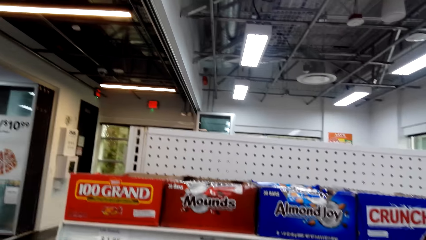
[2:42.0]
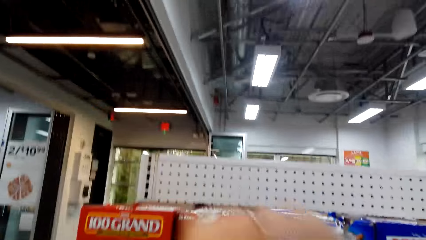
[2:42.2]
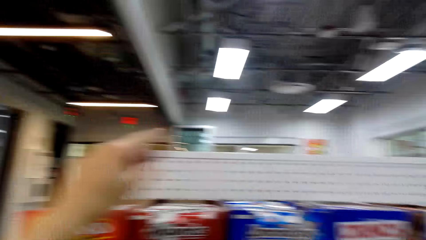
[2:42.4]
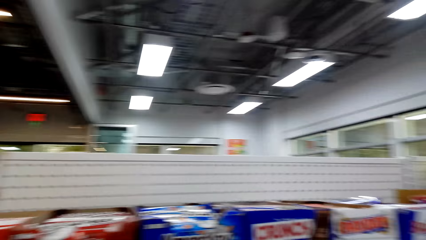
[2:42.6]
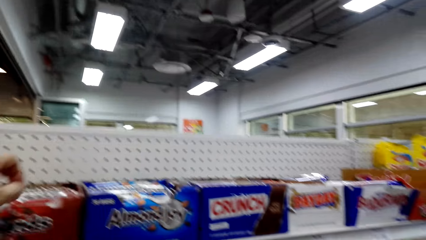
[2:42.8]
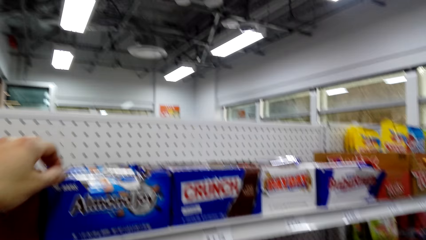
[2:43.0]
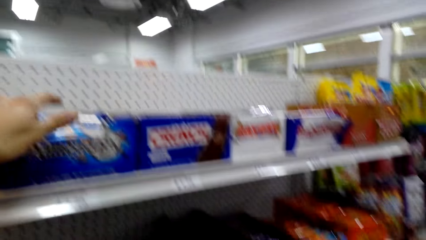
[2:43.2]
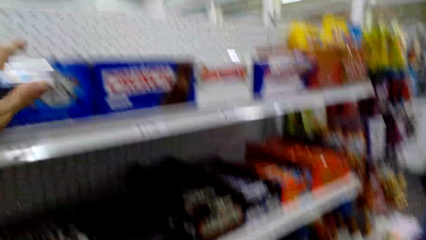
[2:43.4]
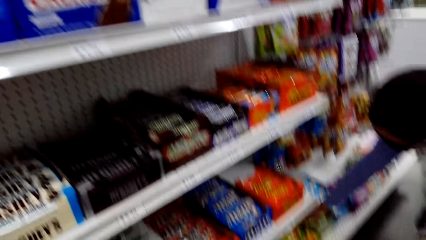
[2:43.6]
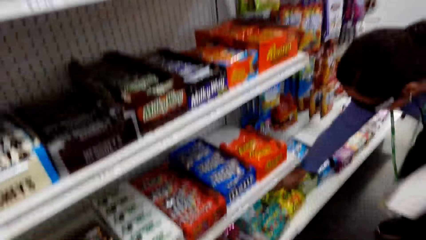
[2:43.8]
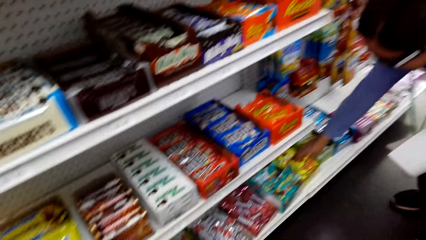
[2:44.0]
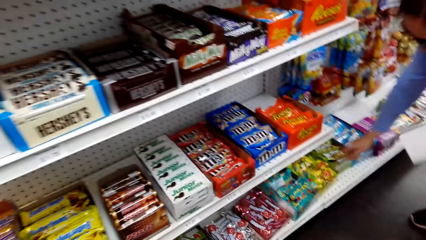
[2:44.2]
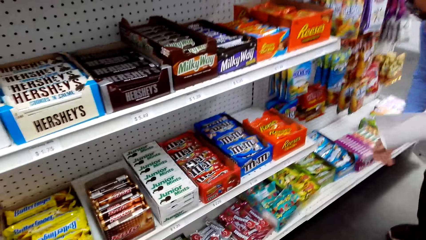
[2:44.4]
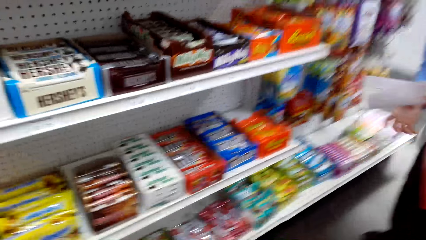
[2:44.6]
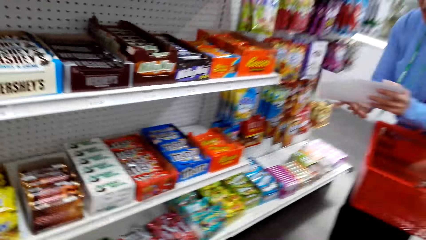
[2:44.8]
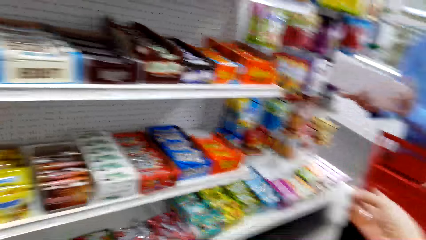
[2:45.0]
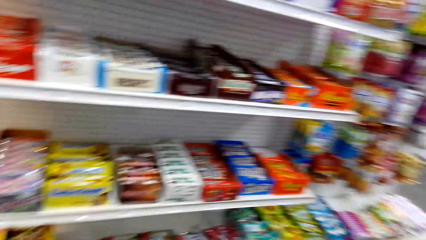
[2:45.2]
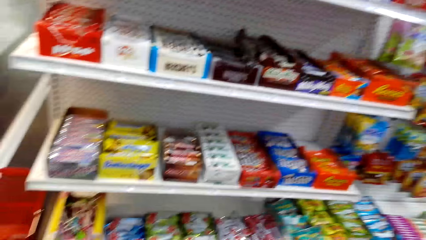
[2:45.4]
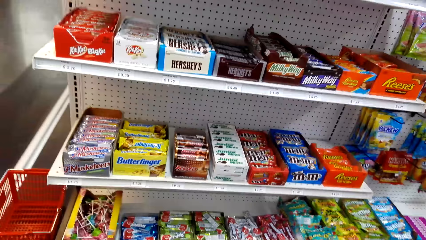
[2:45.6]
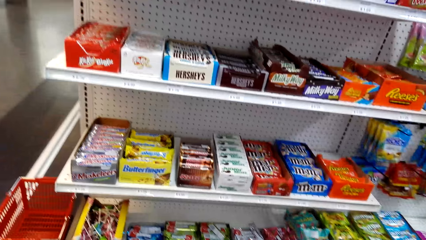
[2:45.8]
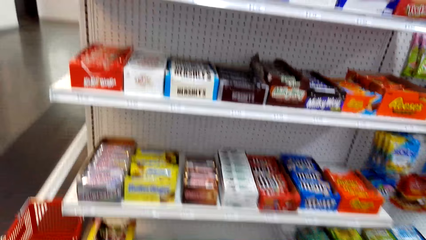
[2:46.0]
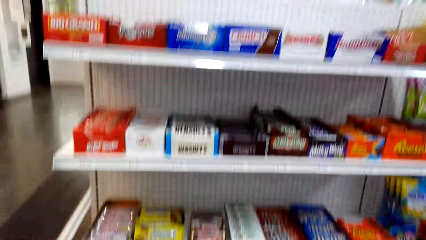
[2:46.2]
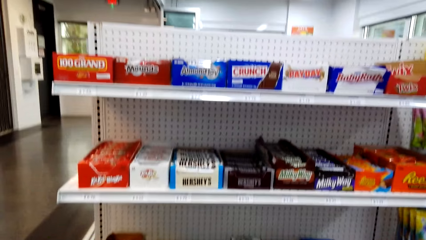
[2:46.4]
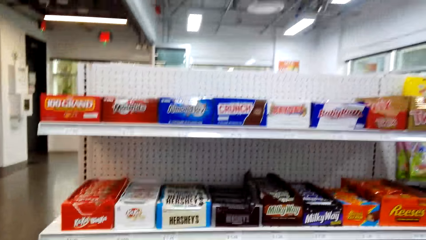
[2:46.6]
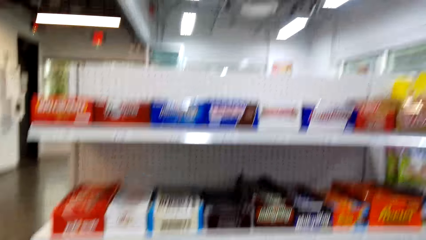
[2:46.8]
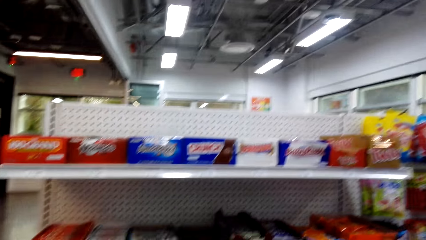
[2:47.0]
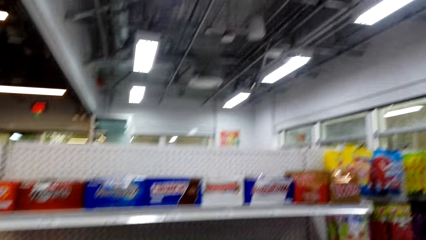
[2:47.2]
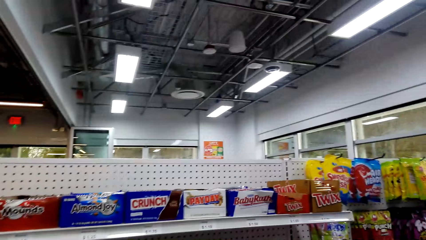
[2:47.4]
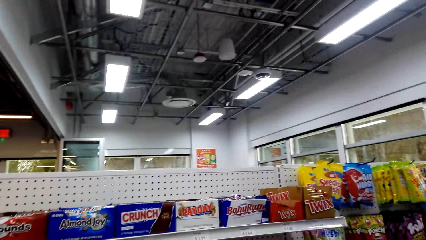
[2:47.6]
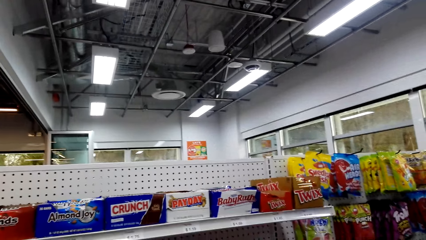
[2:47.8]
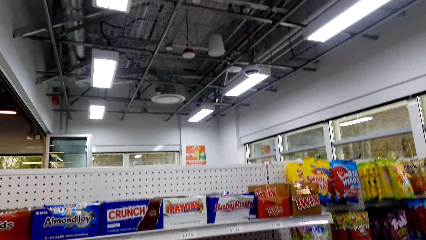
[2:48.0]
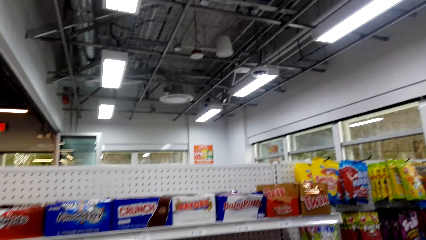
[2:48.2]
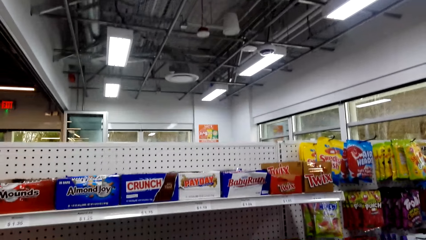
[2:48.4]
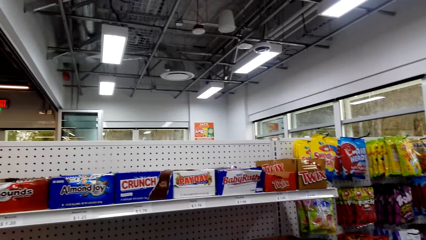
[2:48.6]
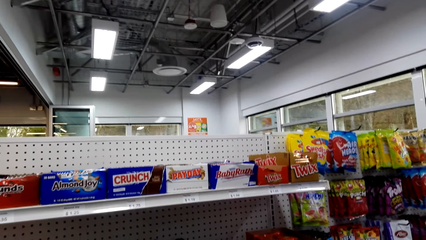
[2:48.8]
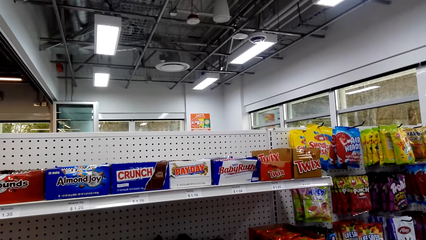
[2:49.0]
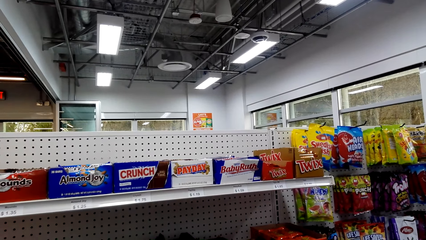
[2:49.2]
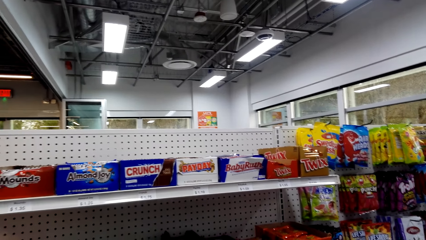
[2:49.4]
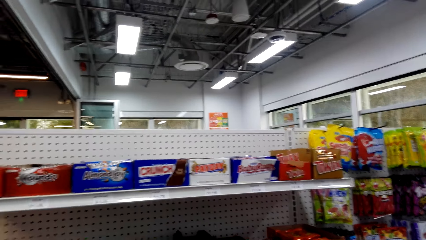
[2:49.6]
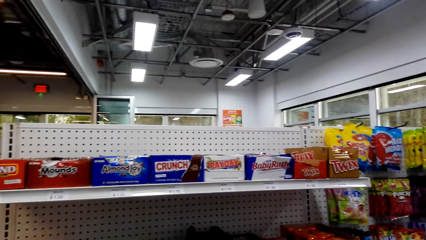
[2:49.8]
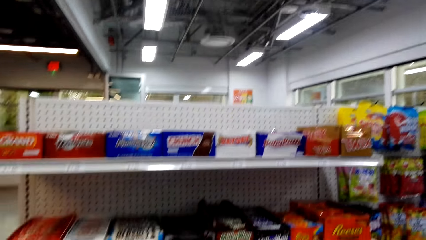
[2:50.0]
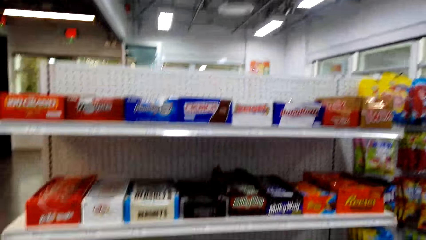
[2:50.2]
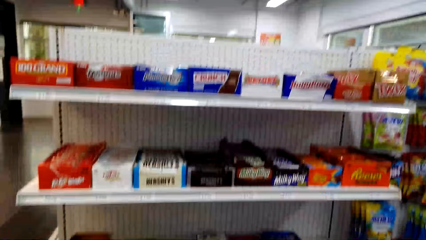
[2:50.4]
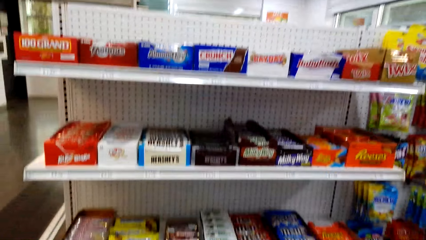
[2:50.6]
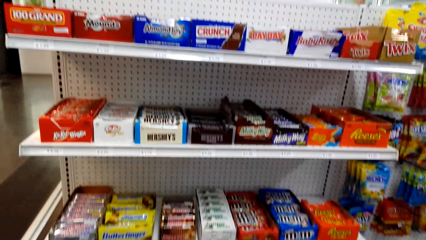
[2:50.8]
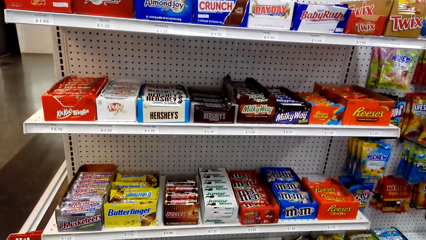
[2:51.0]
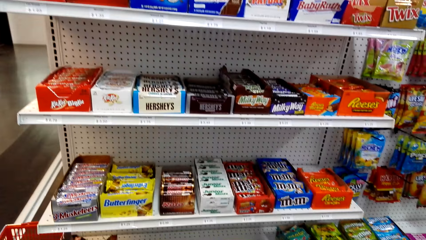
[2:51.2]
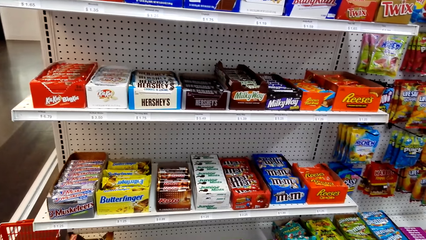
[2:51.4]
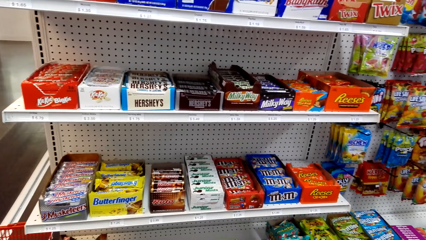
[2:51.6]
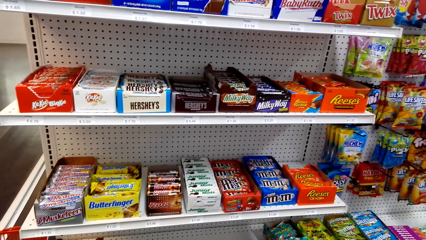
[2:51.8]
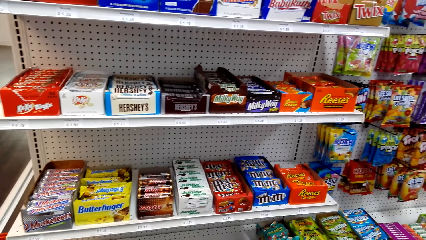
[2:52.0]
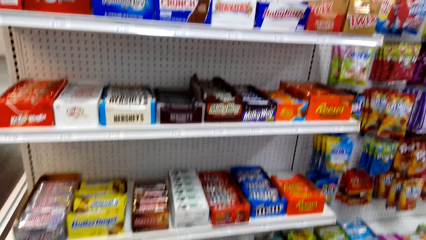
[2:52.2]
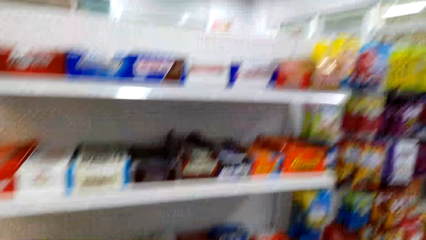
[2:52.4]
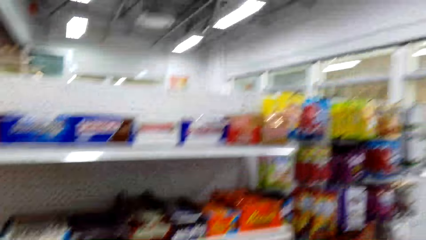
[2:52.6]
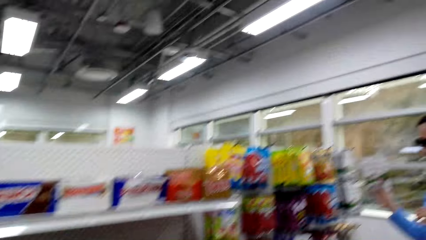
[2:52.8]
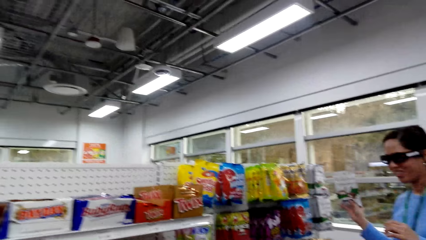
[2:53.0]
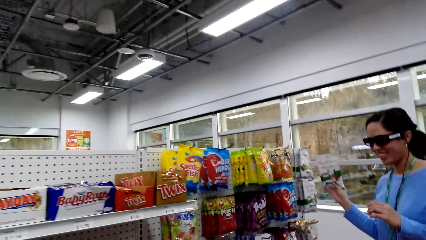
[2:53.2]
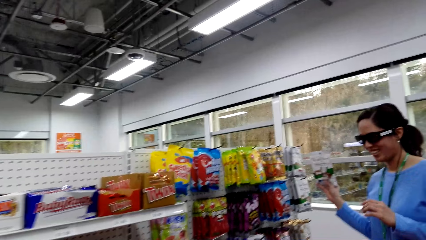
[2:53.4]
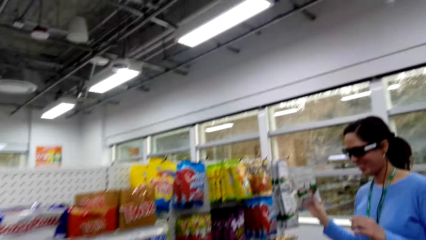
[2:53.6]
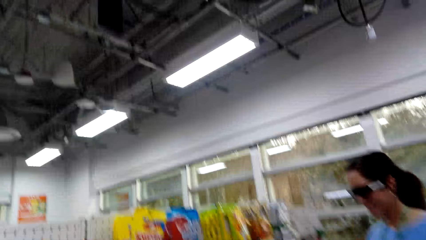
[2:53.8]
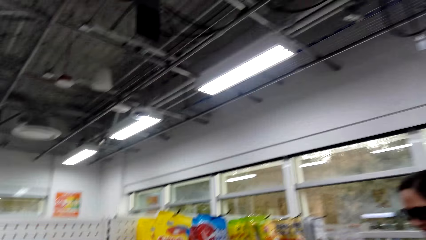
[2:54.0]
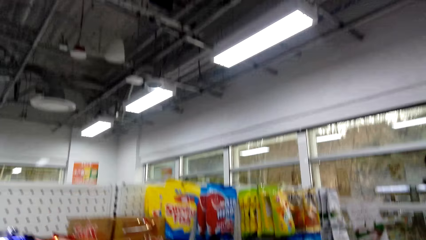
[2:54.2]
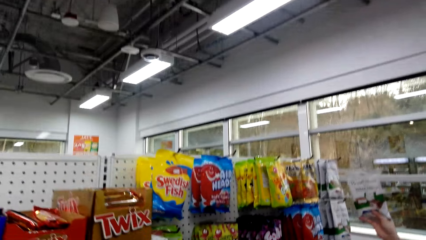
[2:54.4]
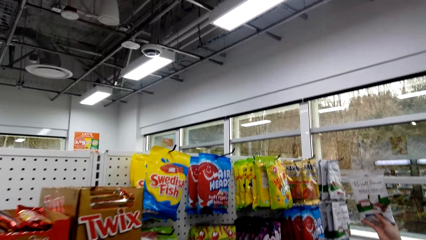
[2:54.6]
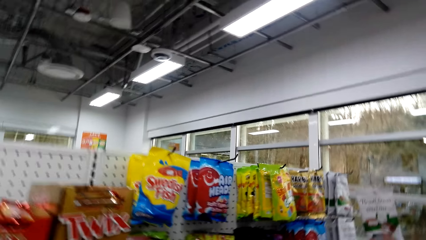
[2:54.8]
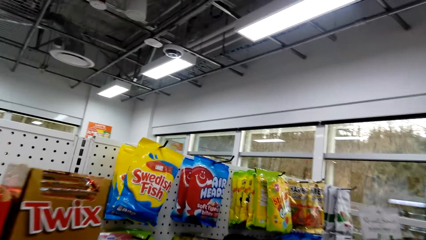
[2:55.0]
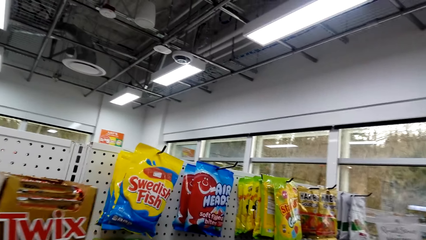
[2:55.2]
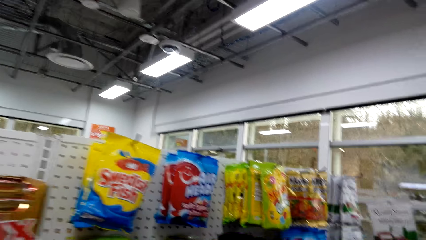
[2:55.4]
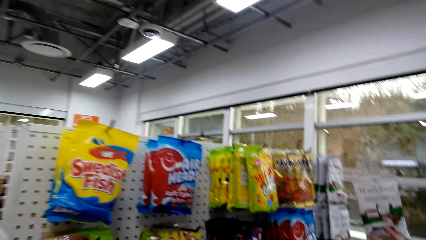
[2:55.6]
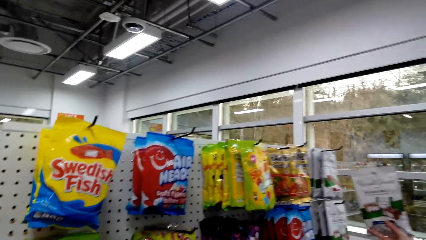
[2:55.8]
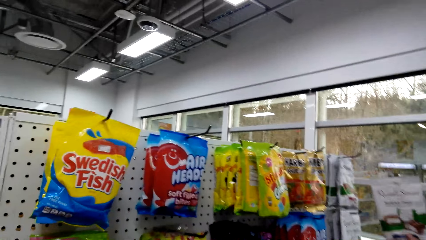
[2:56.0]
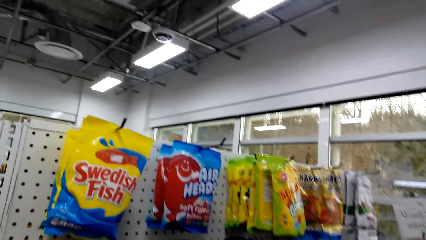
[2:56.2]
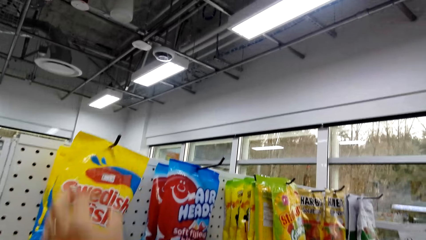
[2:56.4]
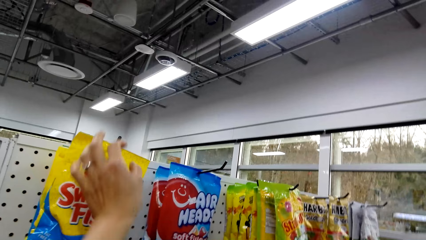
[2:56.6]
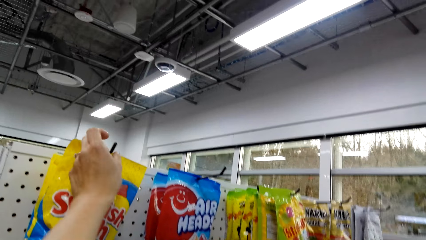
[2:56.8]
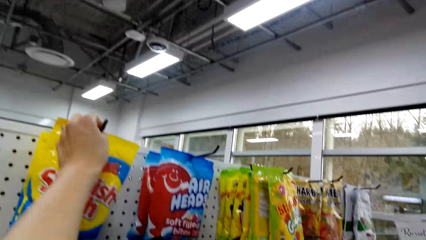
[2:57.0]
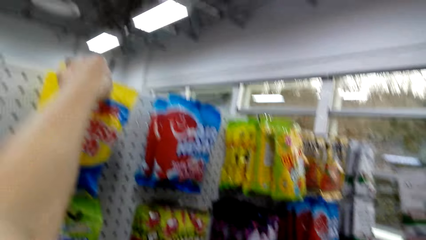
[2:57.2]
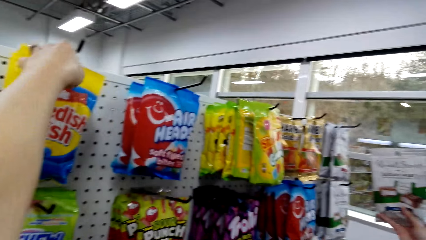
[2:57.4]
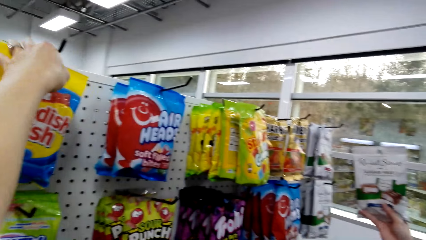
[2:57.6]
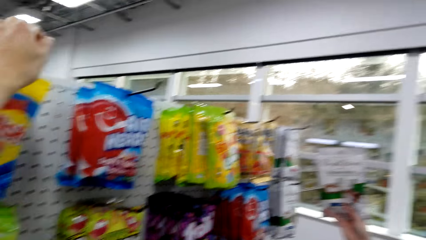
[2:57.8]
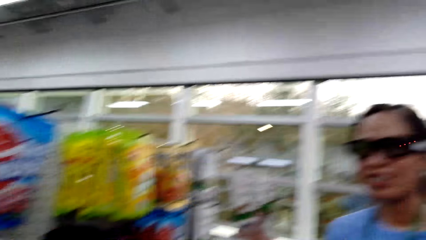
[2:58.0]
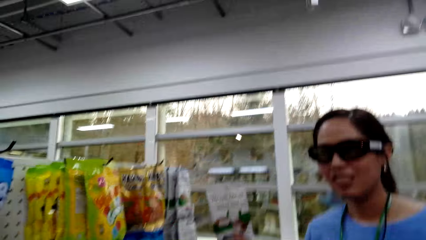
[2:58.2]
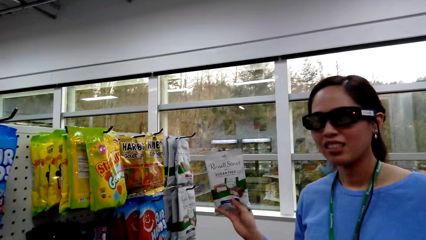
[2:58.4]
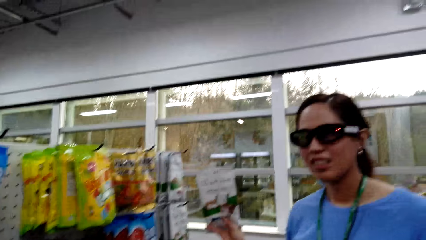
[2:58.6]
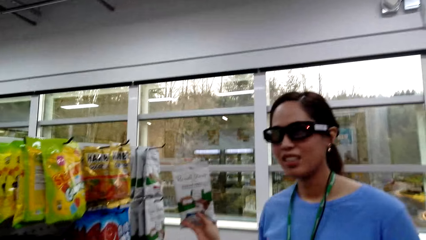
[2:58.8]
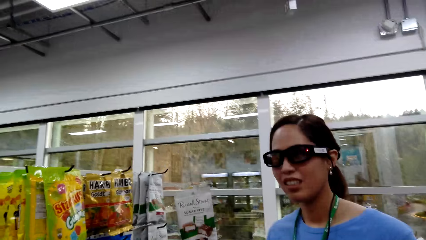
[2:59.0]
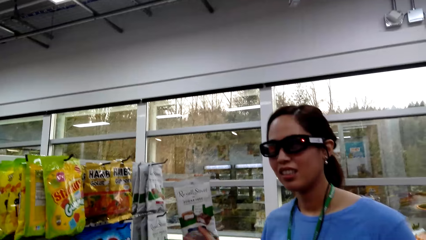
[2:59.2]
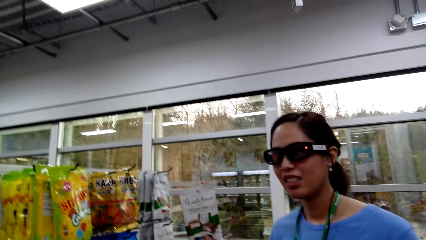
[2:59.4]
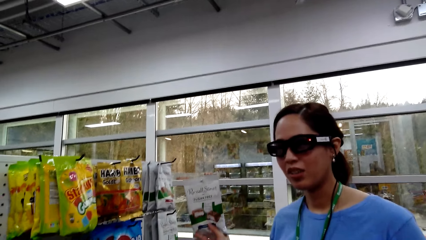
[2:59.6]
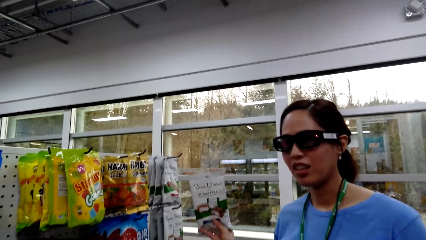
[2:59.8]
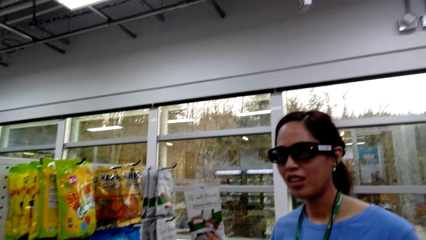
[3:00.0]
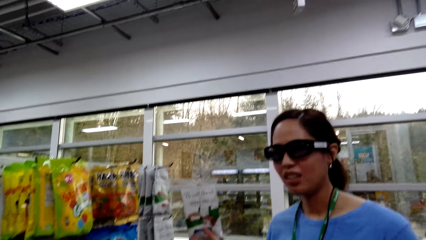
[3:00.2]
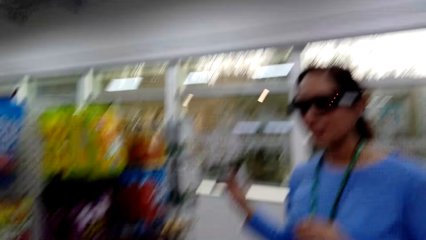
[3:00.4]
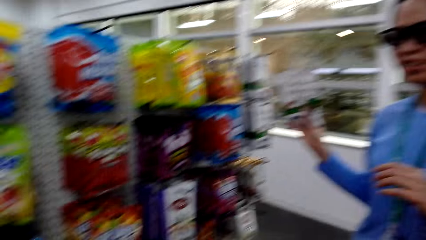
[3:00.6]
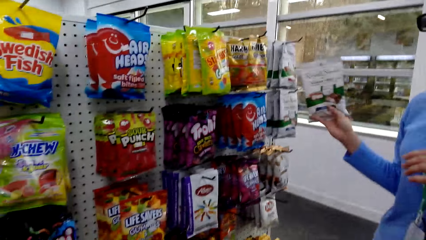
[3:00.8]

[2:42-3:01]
The camera wearer looks around the supermarket. They converse with a woman. They hold Swedish Fish. They converse with the woman.
